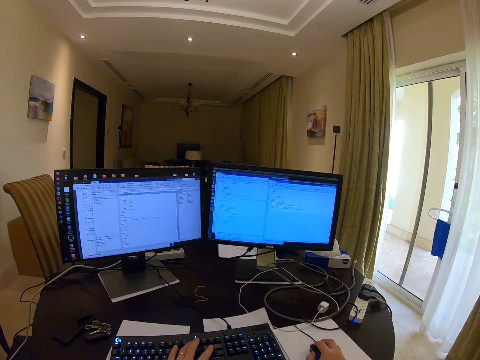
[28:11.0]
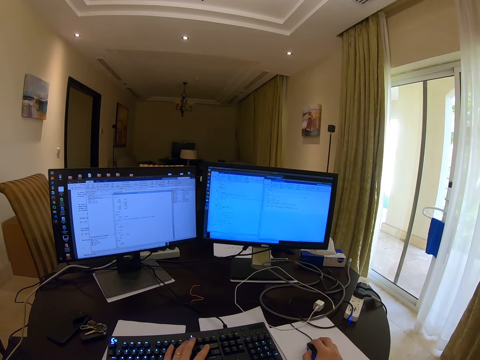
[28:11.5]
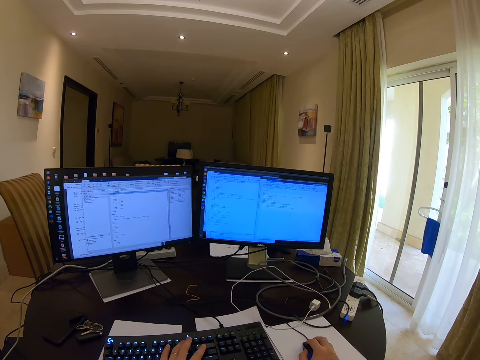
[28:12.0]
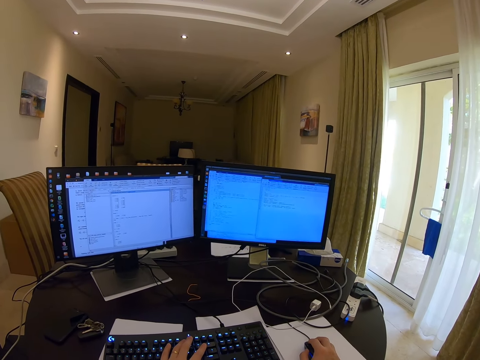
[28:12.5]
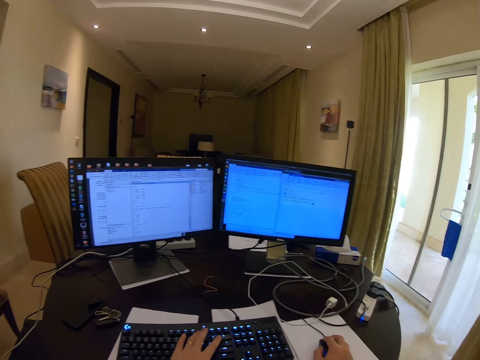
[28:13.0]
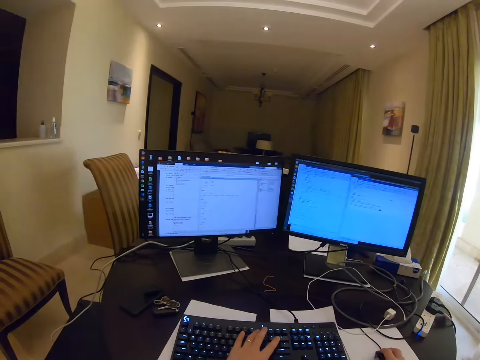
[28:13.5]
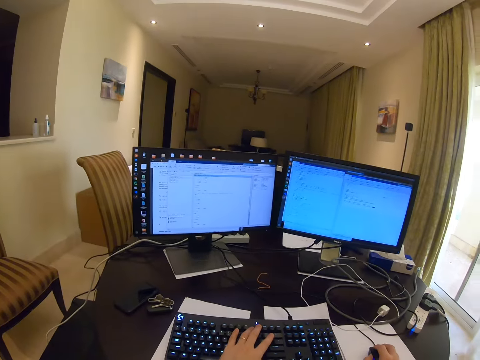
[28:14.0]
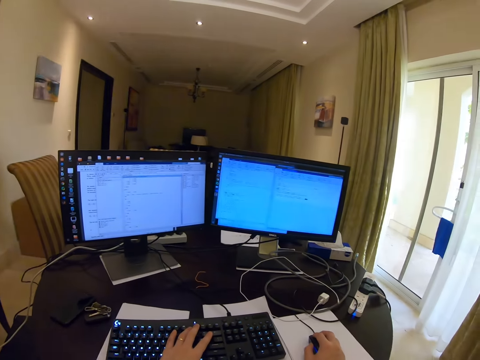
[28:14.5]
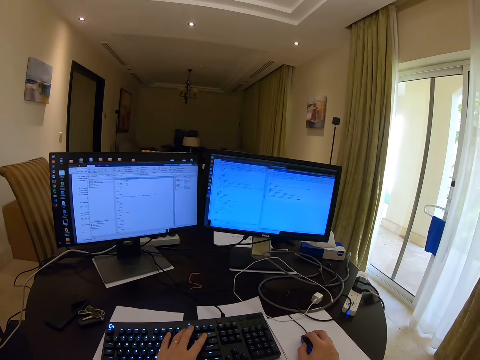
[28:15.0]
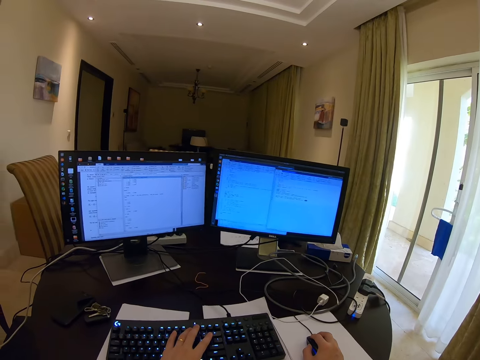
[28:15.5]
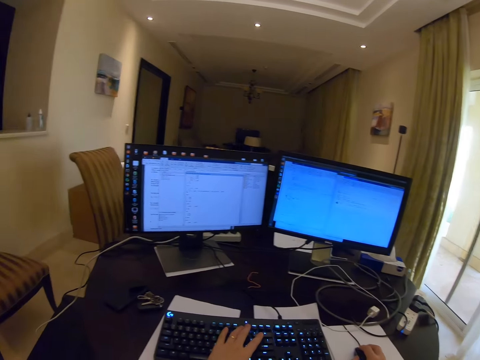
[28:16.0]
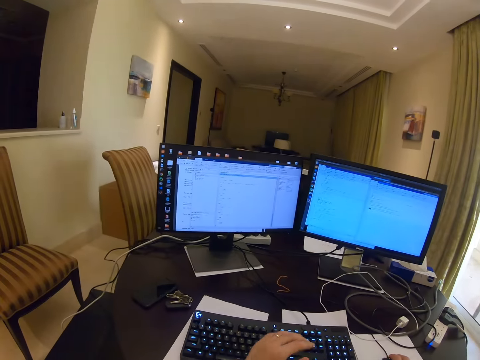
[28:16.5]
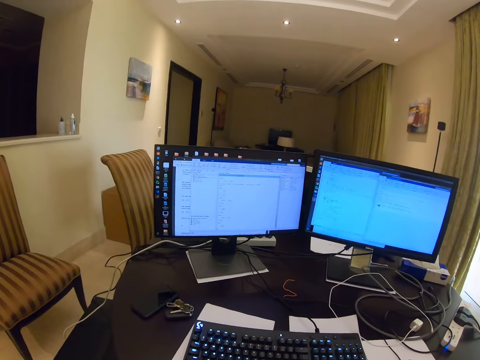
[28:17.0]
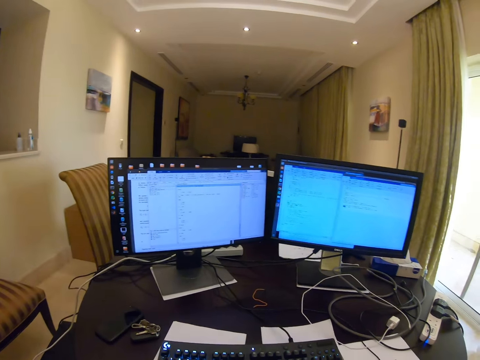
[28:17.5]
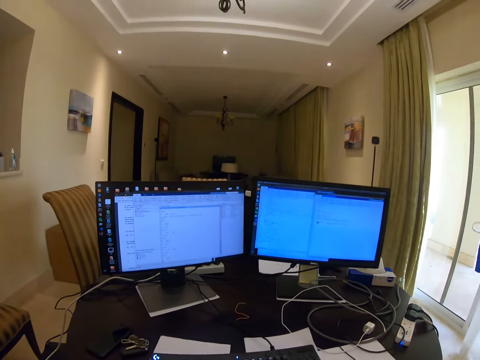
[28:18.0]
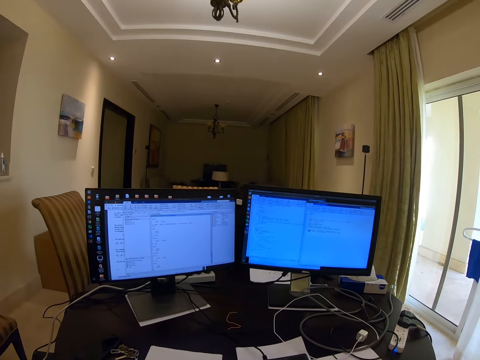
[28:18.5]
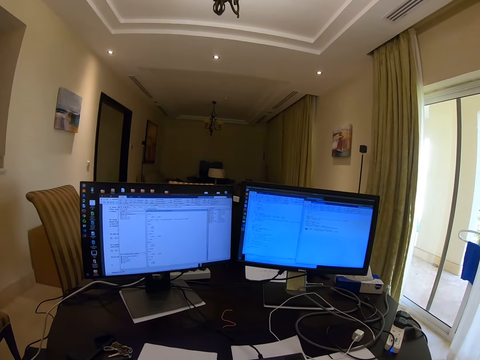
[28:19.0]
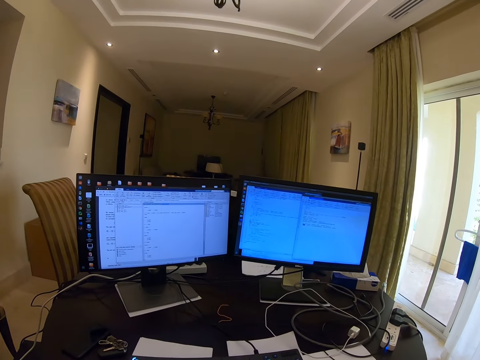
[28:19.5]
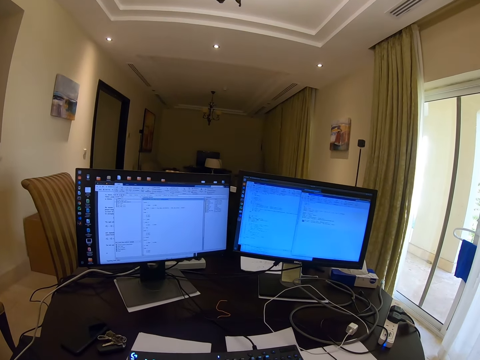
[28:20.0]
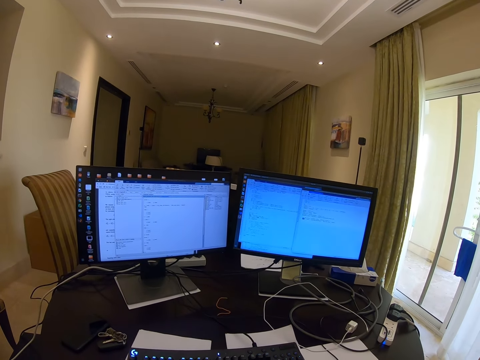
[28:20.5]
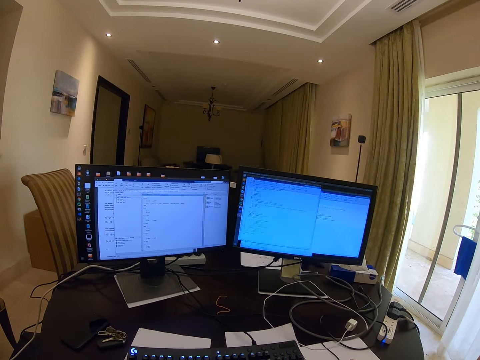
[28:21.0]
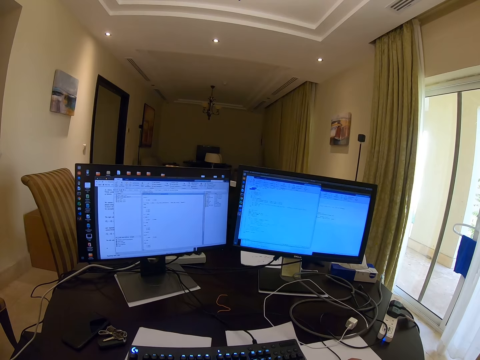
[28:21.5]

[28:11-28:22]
The camera wearer types on the keyboard and scrolls with the mouse. They fold the left hand.

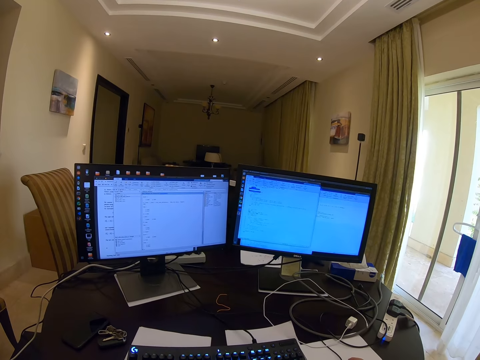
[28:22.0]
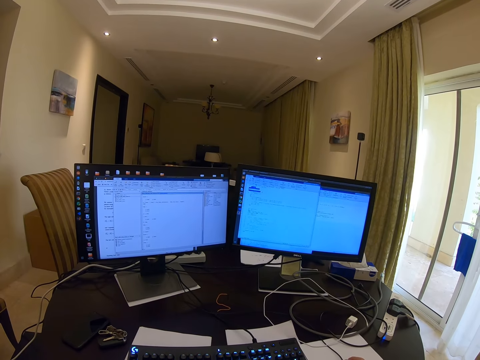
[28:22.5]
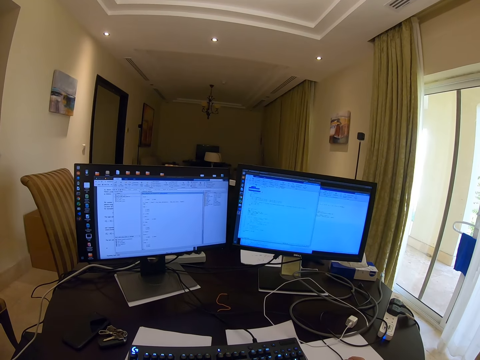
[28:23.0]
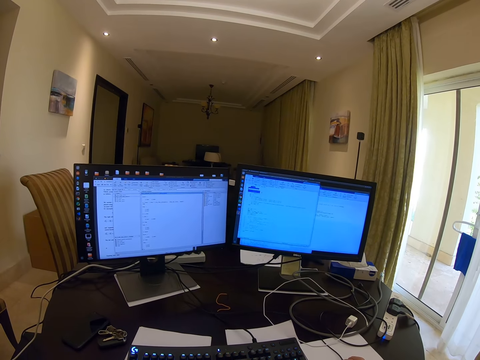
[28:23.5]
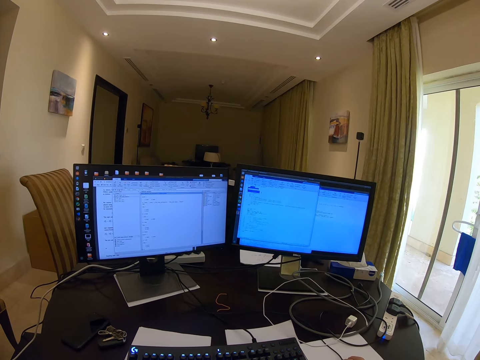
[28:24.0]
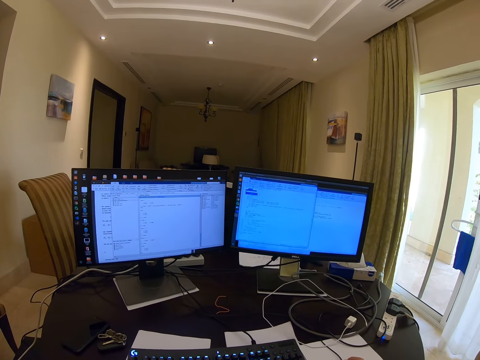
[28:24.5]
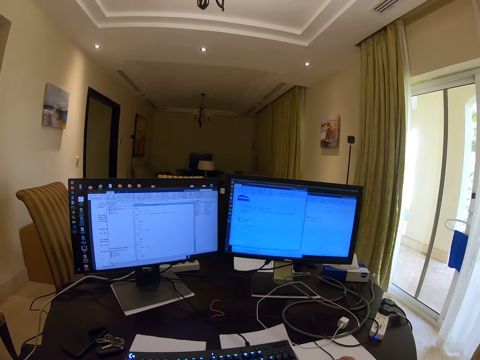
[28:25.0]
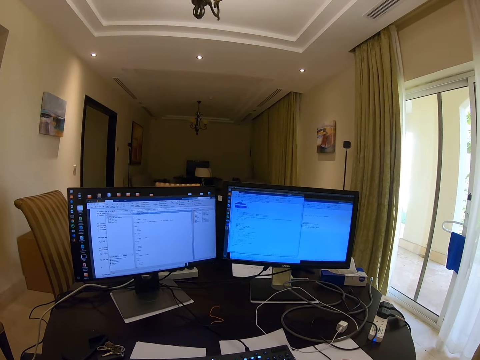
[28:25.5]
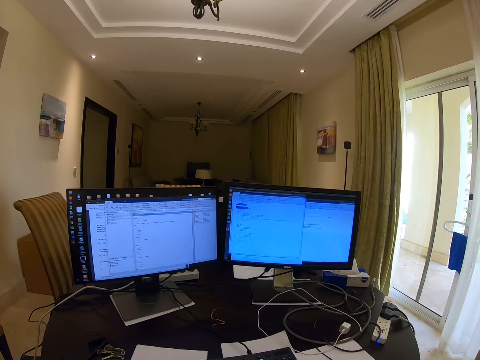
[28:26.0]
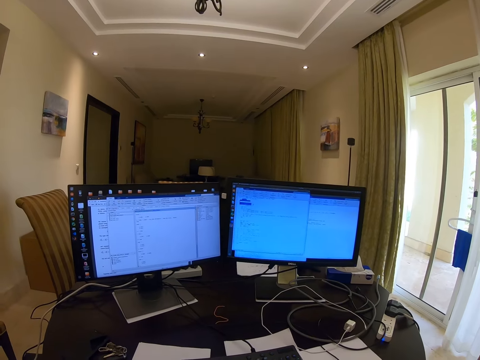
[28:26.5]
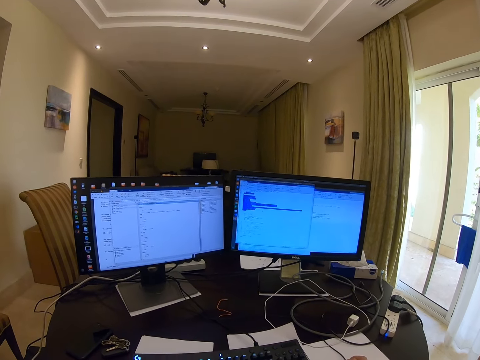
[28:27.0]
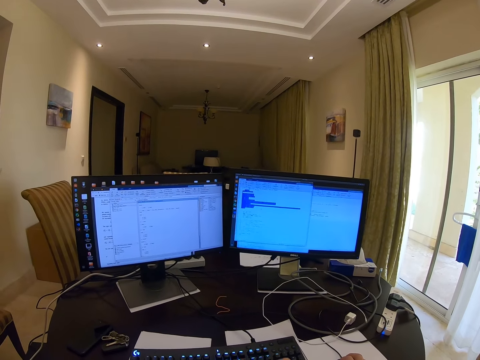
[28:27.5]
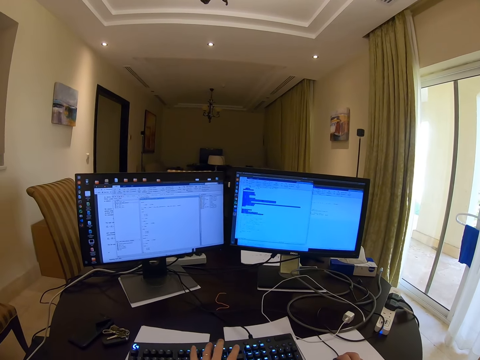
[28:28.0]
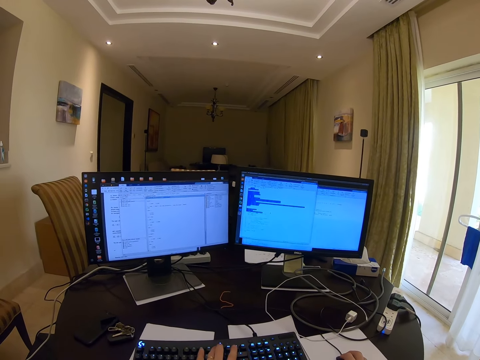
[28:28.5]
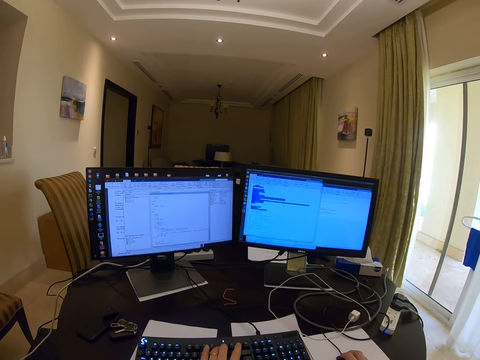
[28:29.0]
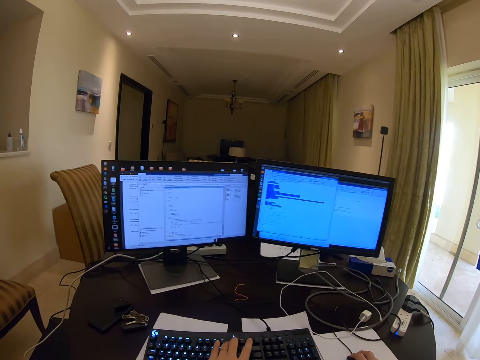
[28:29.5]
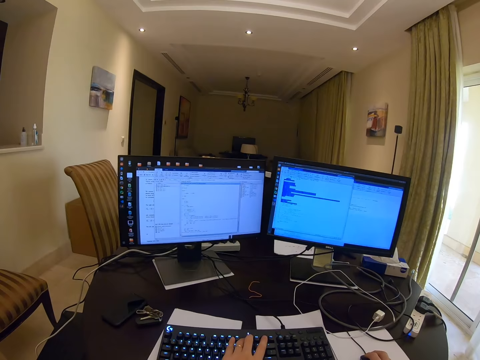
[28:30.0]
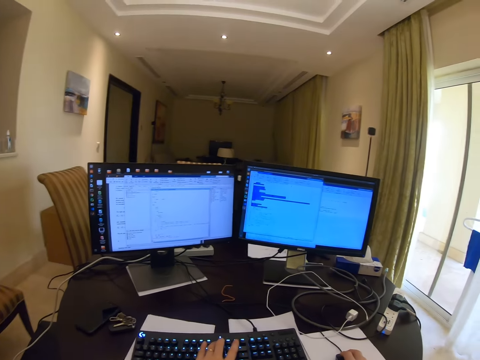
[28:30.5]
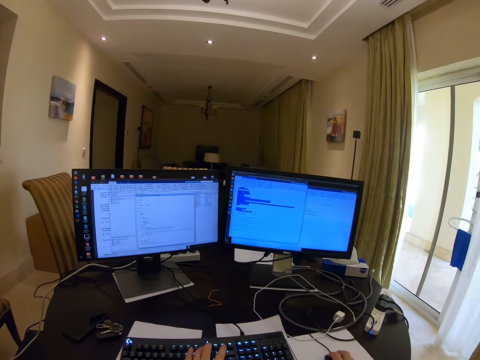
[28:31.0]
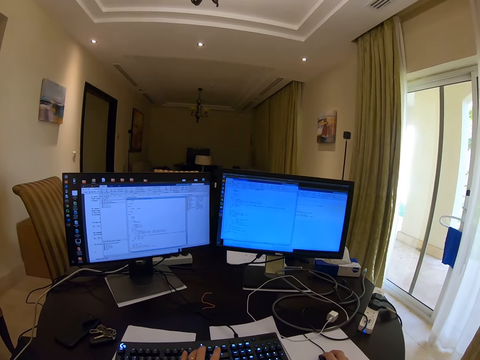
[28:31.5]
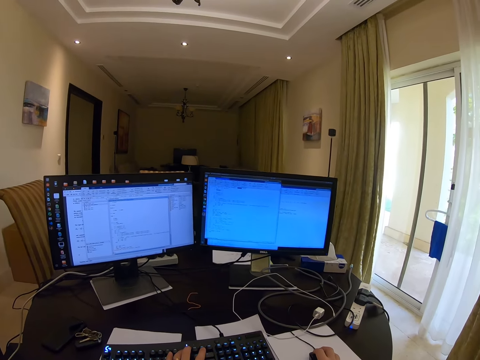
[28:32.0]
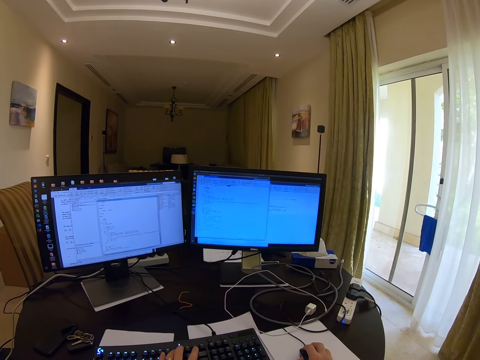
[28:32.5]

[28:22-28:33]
The camera wearer types on the keyboard and scrolls the mouse.

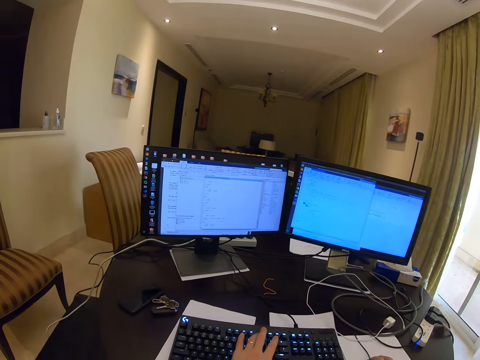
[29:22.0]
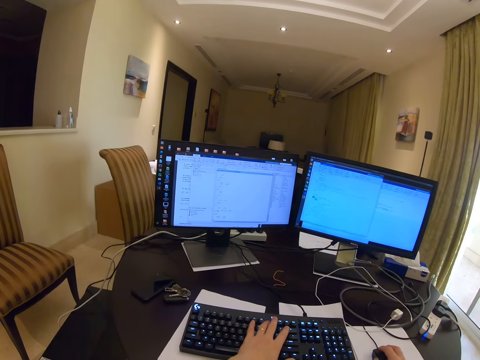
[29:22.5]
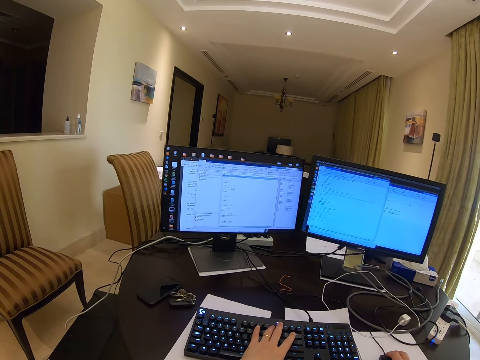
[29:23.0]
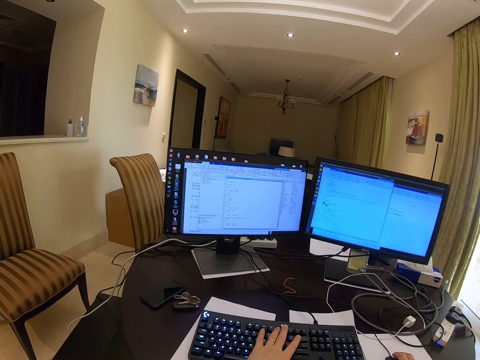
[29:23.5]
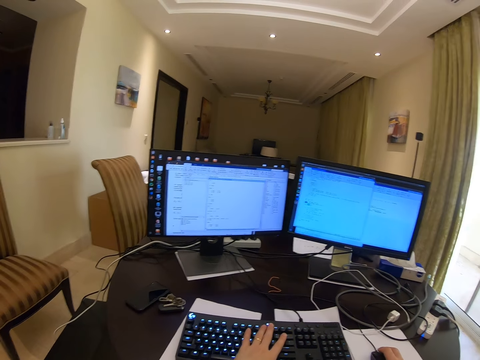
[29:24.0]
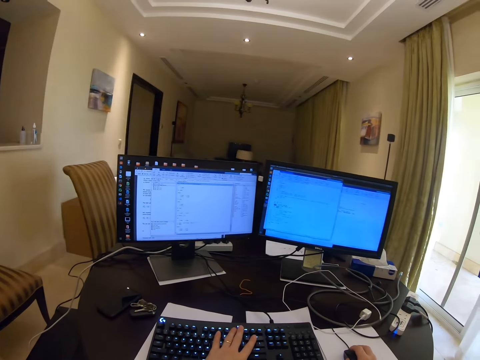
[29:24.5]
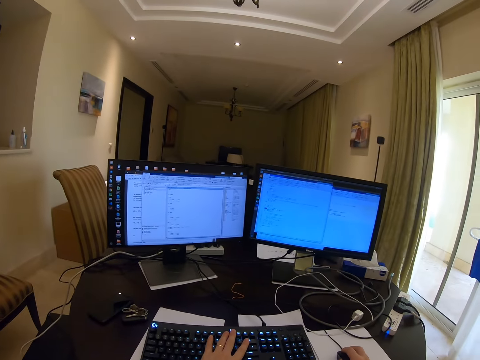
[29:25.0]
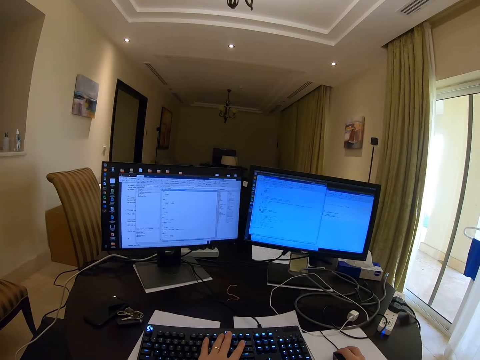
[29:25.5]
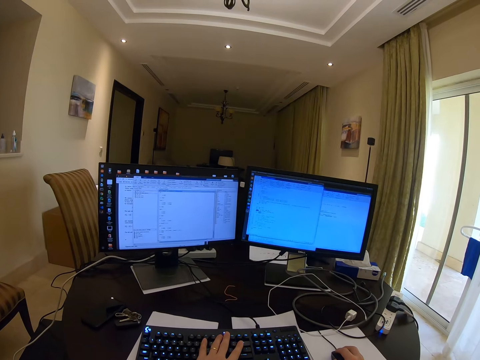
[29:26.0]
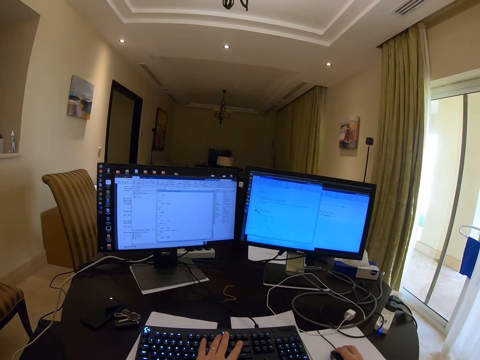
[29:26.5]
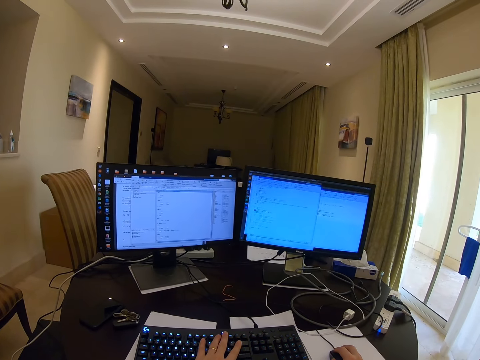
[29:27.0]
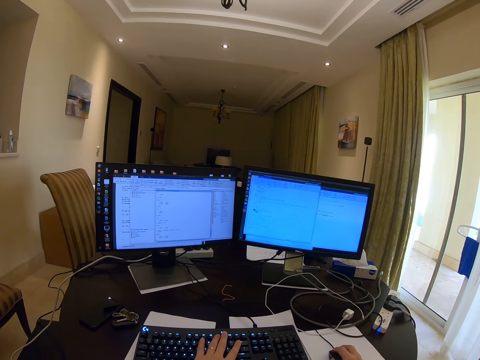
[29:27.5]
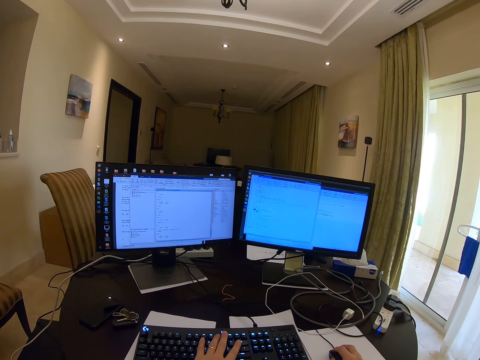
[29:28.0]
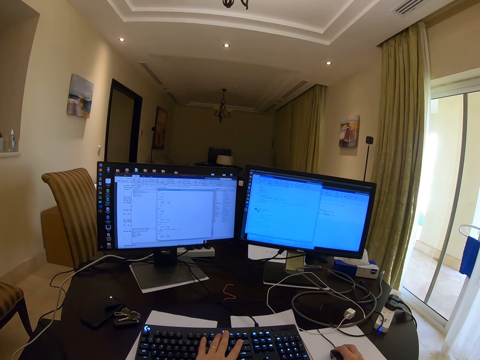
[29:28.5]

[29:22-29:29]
The camera wearer stops typing.
